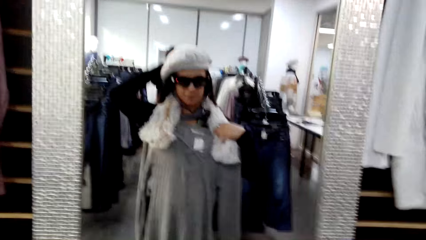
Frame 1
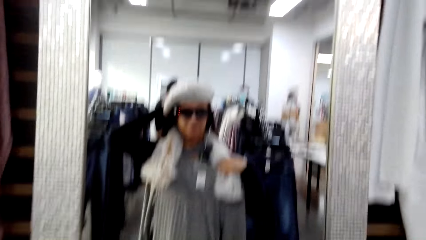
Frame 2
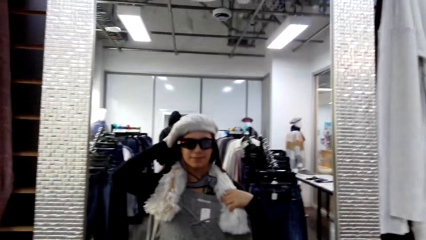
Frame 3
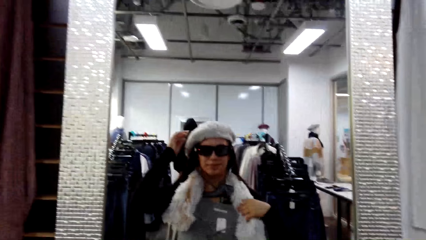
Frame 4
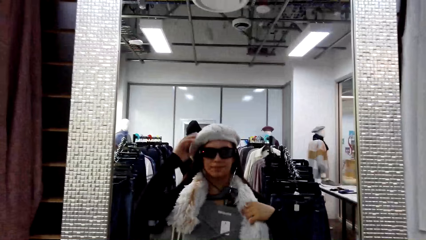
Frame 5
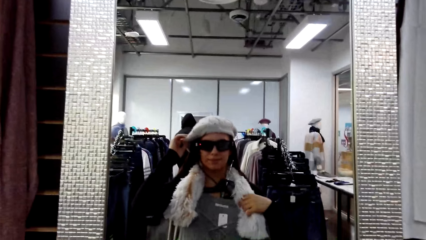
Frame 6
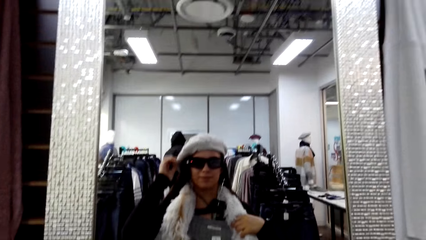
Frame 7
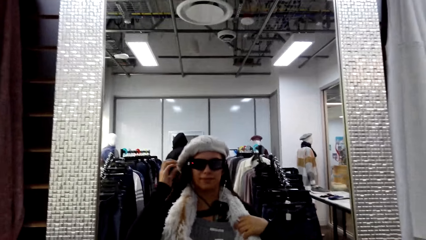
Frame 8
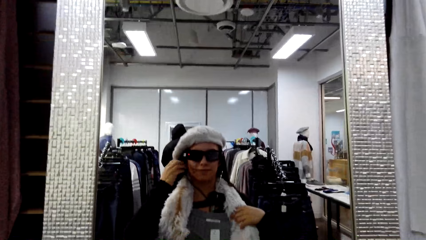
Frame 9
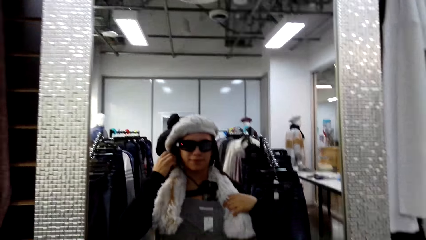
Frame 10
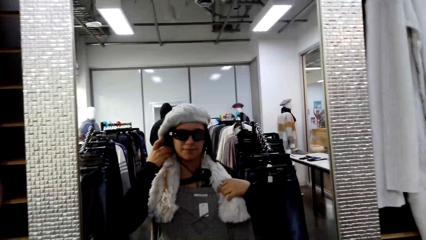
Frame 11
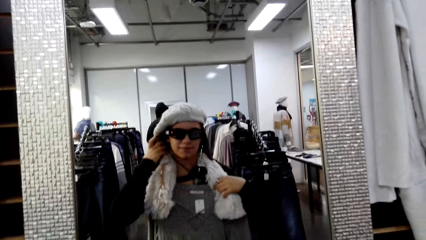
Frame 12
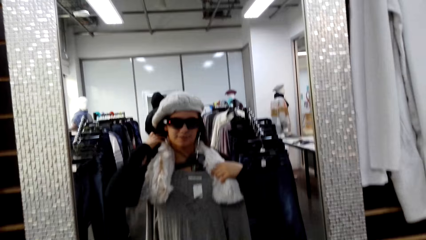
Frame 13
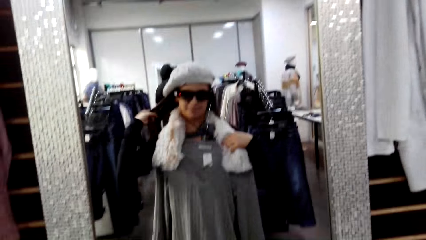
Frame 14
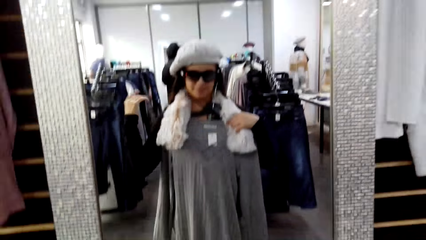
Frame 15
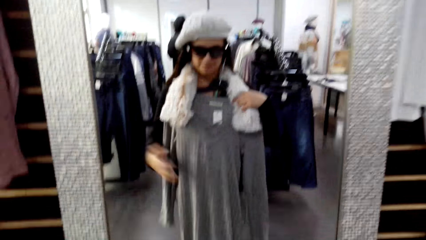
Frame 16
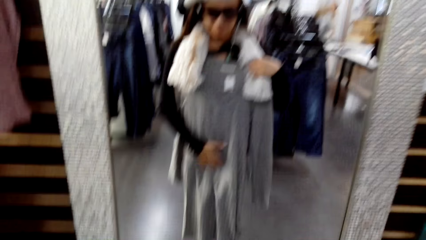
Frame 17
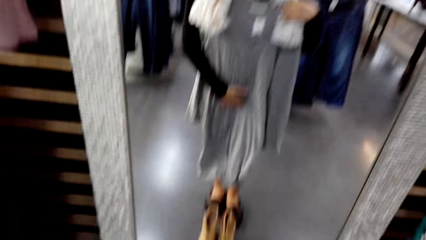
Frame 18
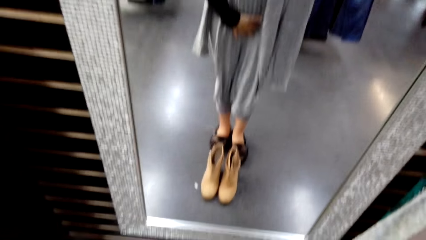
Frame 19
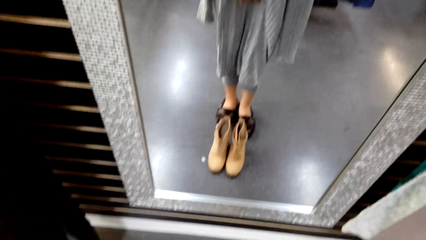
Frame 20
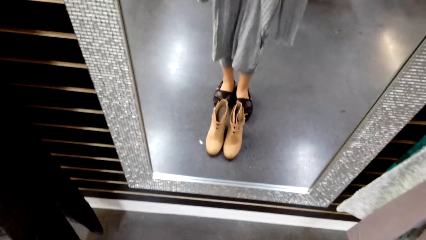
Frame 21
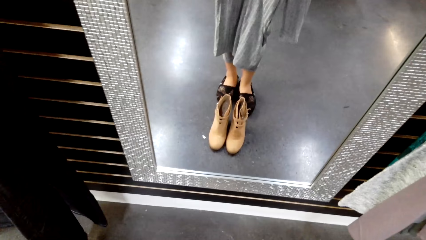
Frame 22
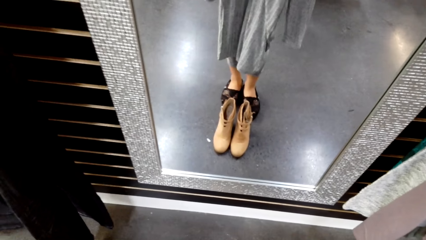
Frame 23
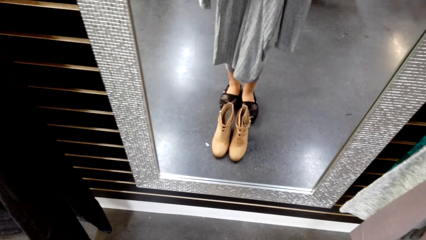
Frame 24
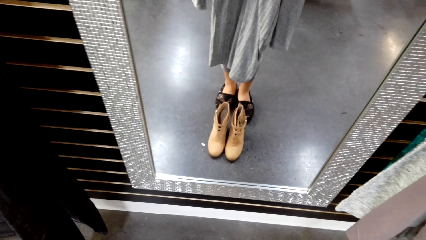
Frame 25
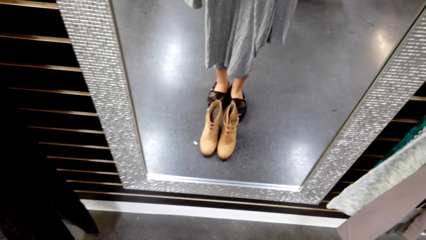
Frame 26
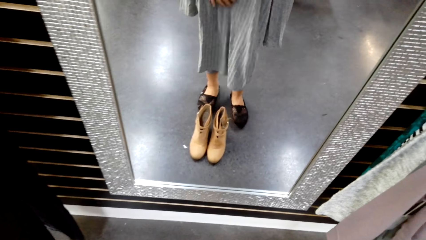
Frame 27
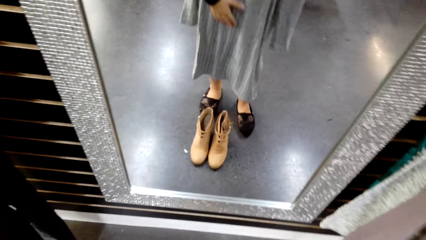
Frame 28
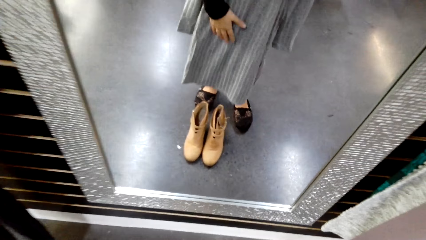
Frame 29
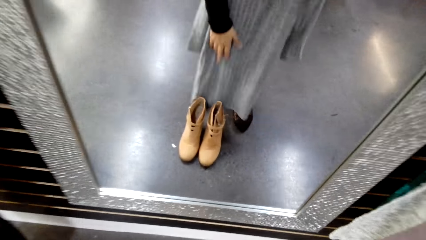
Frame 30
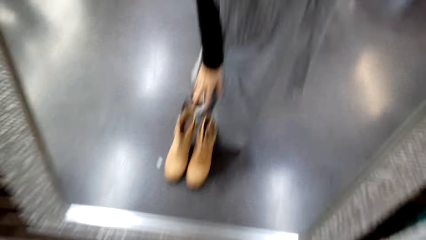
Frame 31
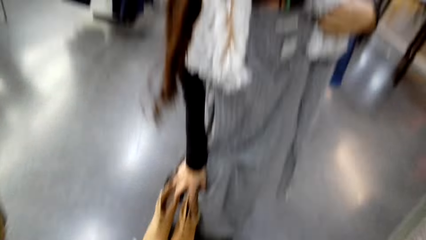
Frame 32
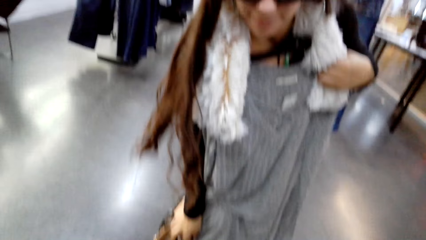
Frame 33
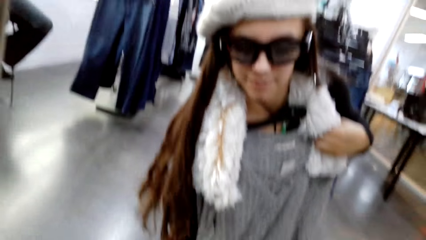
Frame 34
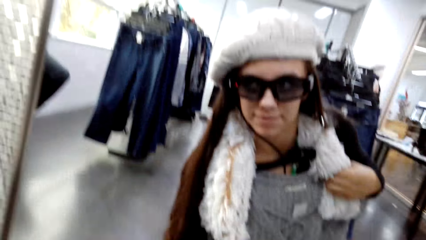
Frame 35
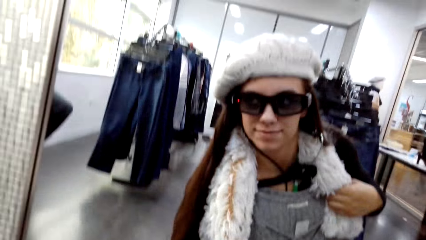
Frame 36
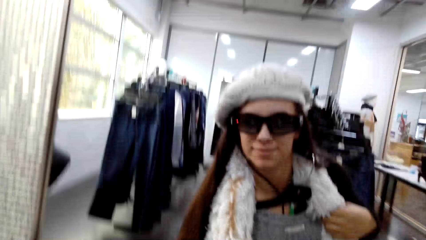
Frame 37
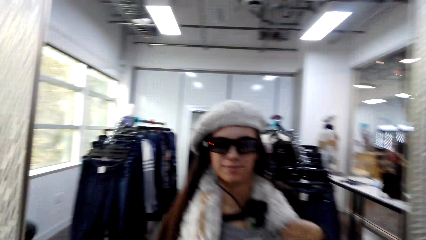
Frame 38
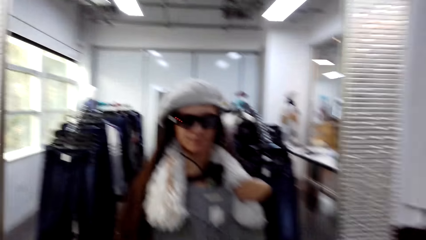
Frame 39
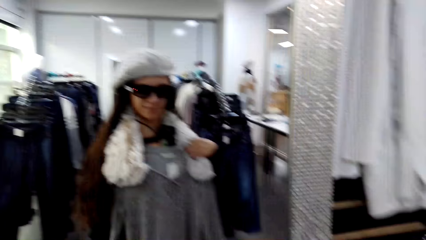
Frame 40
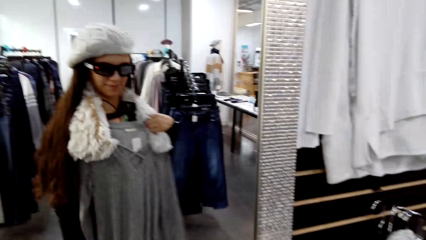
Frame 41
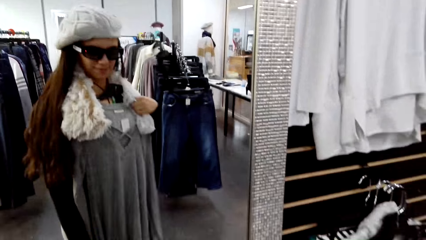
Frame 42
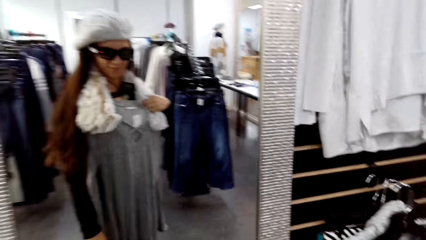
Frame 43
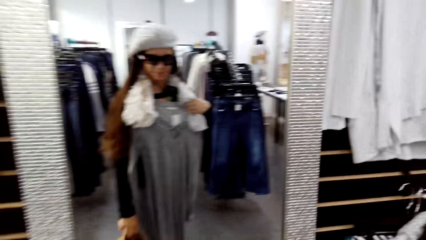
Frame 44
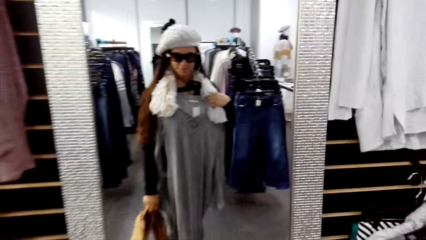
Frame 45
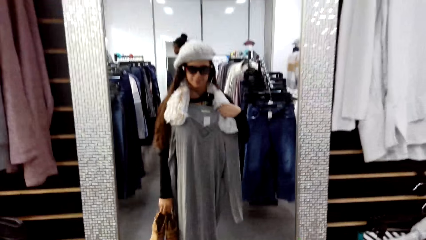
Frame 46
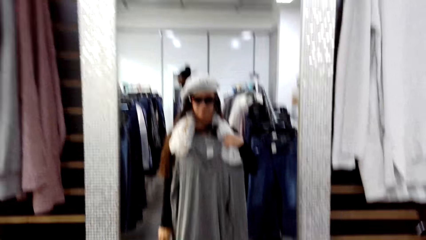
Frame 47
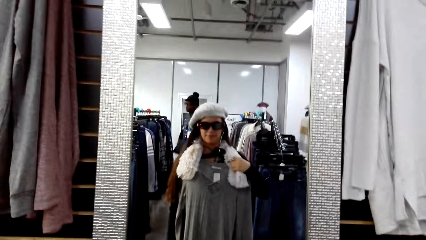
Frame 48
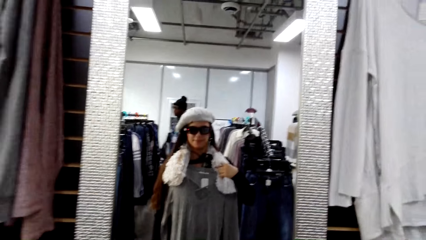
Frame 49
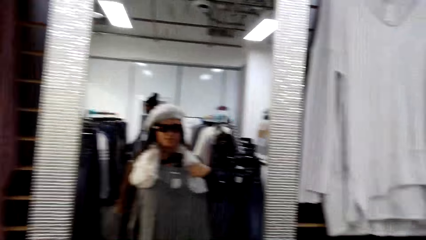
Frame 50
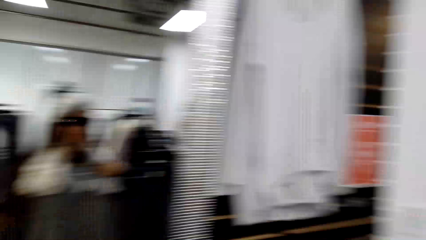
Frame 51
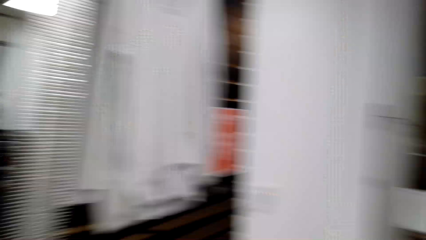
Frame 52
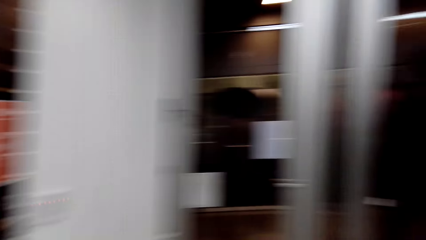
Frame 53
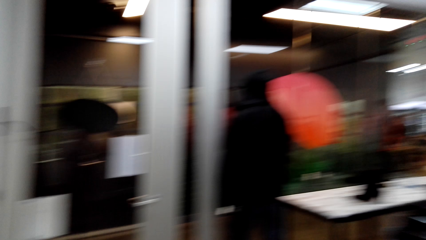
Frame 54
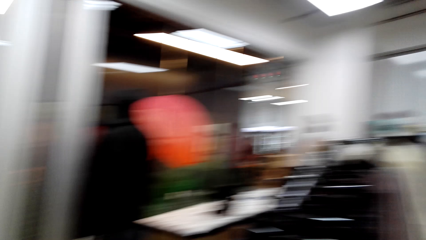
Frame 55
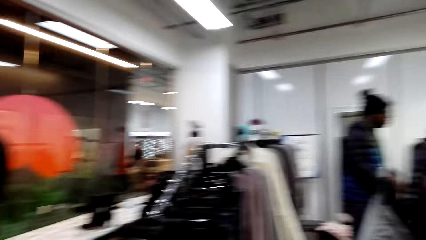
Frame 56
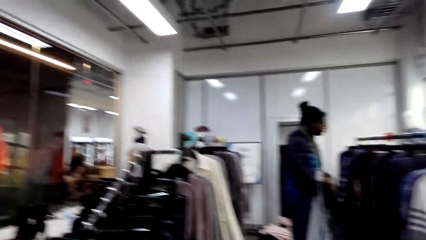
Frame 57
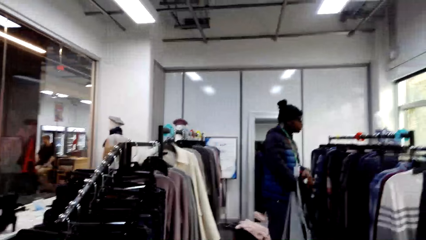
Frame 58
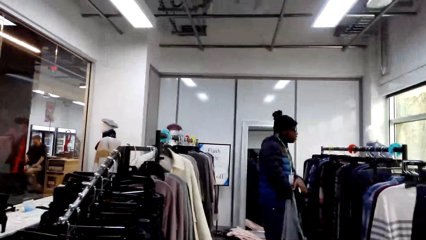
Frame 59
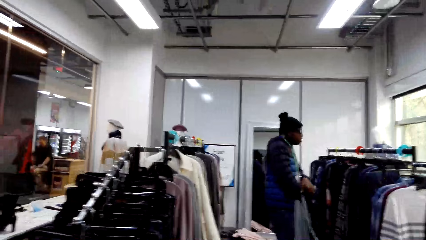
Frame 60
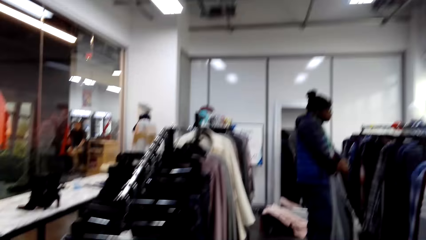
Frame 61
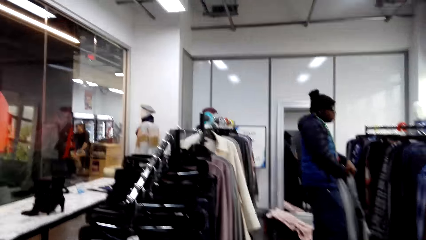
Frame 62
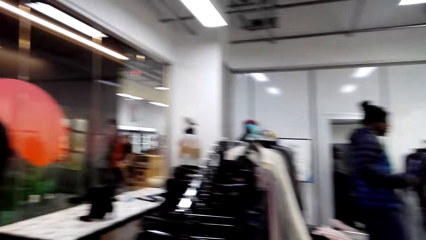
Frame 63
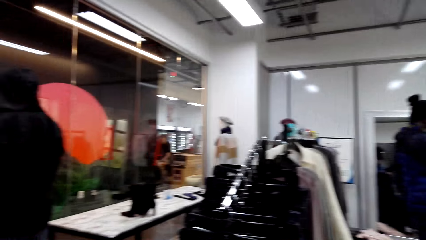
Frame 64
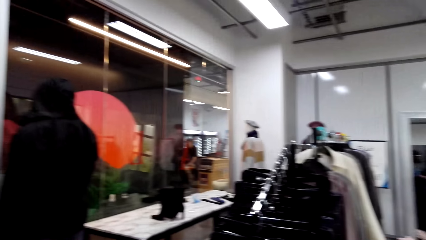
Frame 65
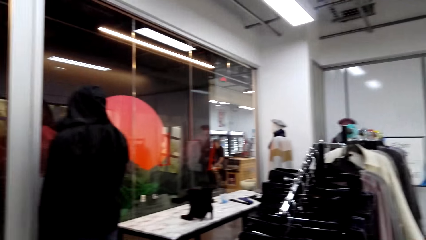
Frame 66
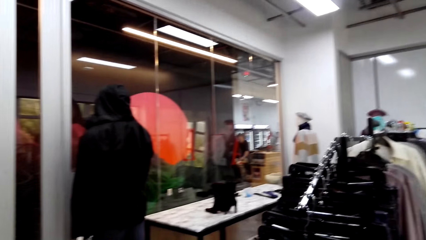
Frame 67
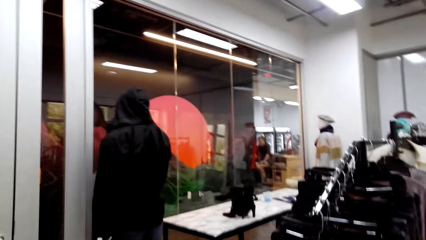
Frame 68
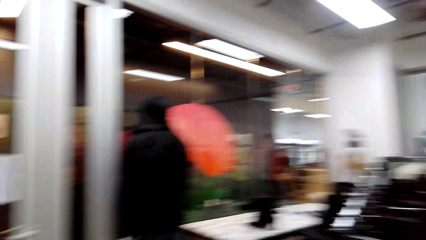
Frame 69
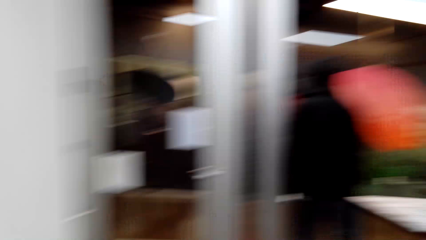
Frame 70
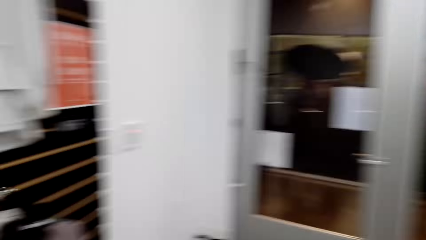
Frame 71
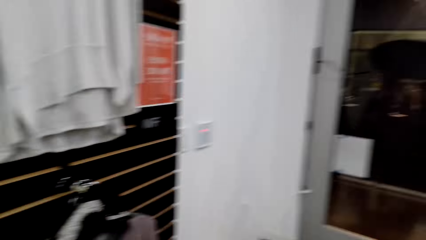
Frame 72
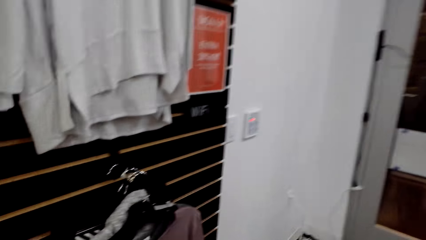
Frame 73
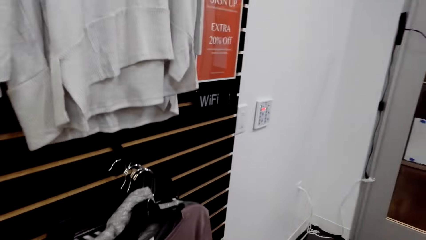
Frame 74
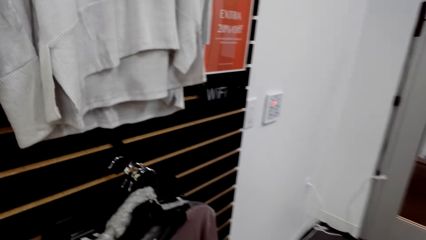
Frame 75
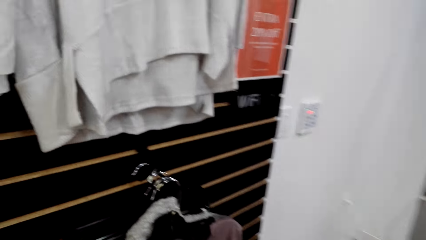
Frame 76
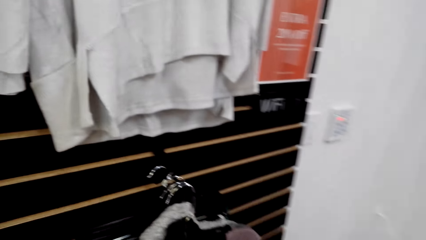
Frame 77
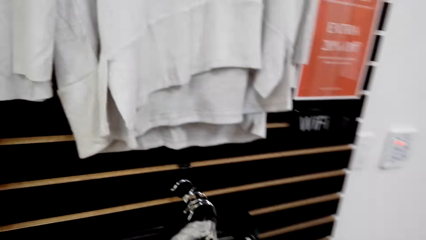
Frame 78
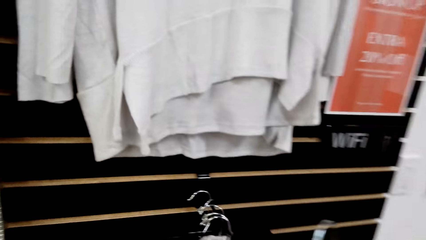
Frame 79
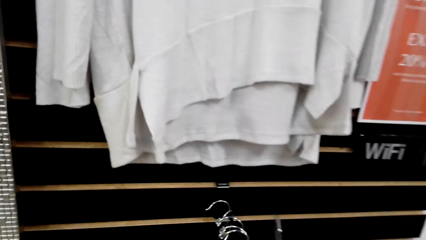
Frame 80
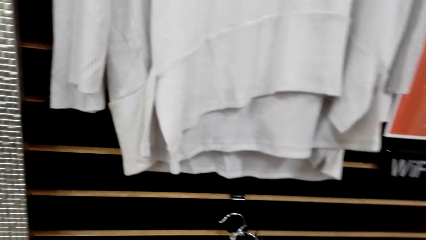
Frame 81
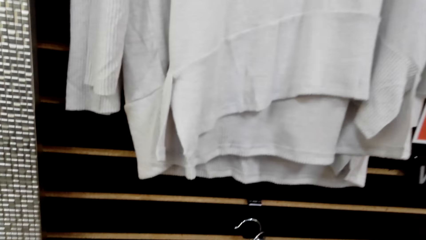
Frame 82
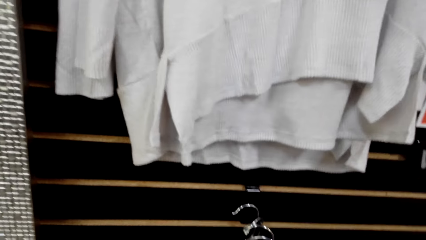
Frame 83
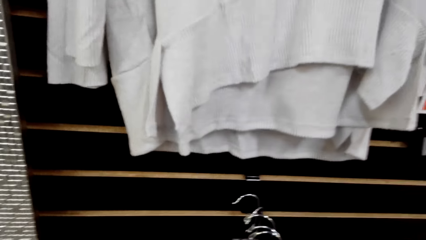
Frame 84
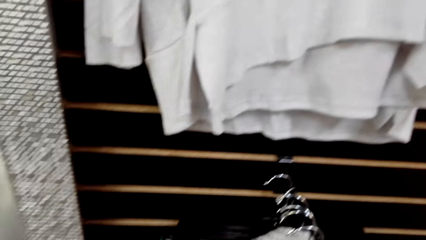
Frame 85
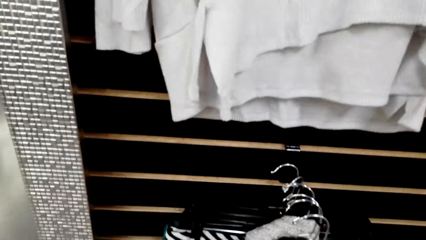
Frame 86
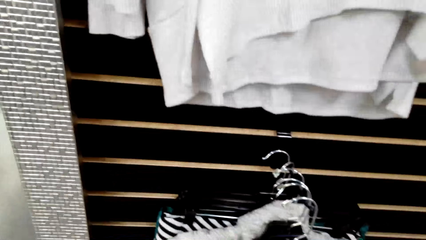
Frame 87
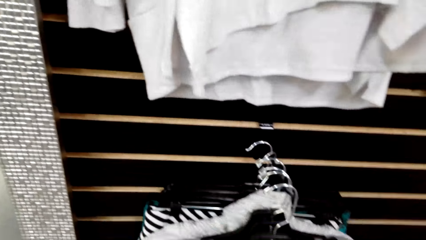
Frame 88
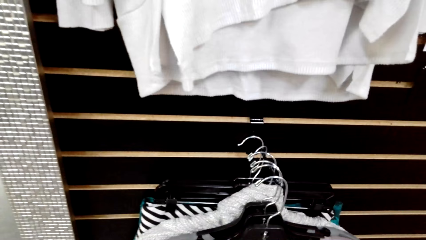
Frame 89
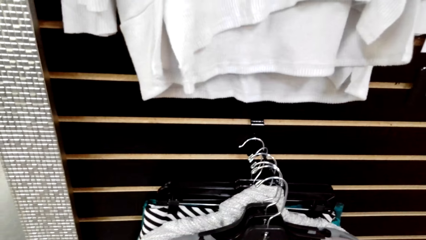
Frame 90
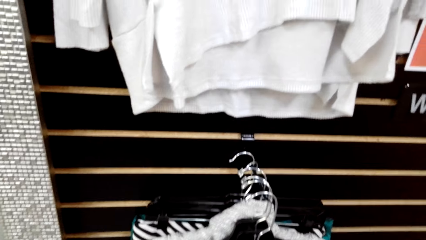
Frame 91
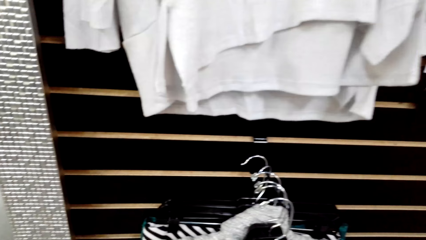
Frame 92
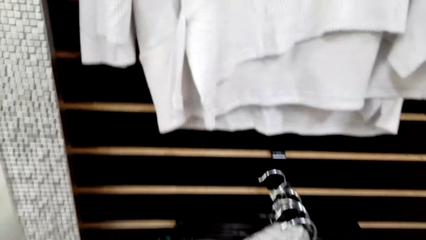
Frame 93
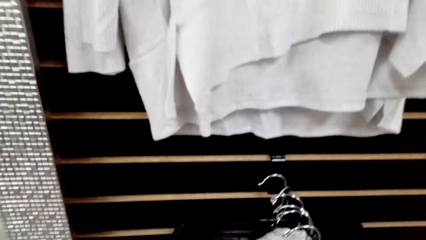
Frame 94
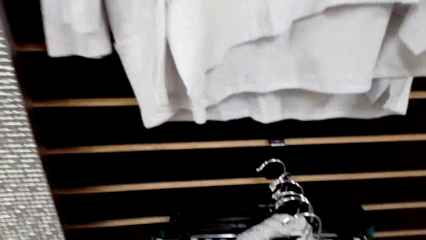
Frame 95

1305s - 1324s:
The camera wearer holds her cap. She picks the shoes from the floor. She holds the shoes on her right hand. She looks around the shop.
